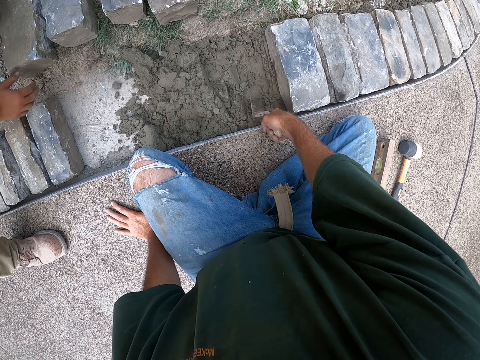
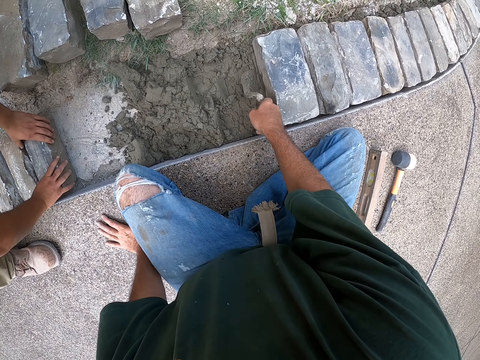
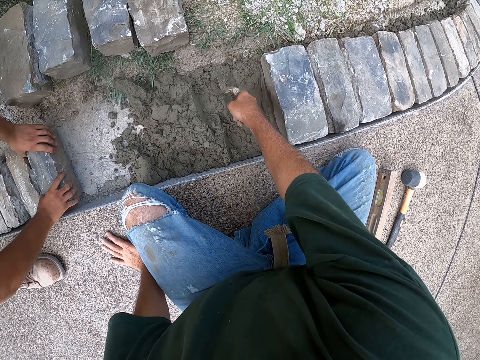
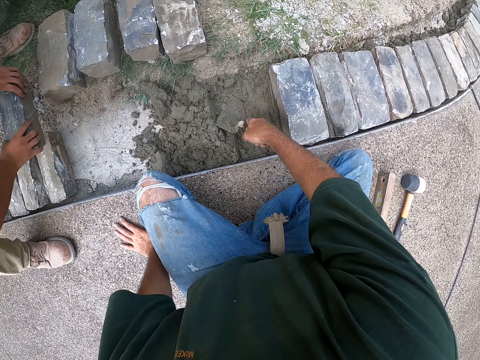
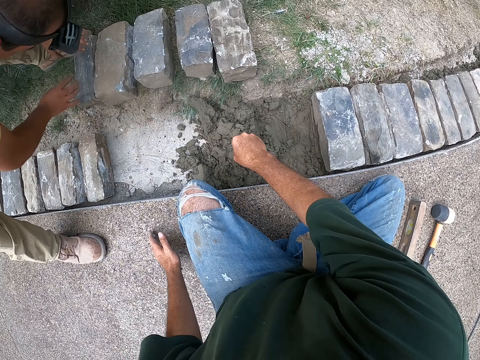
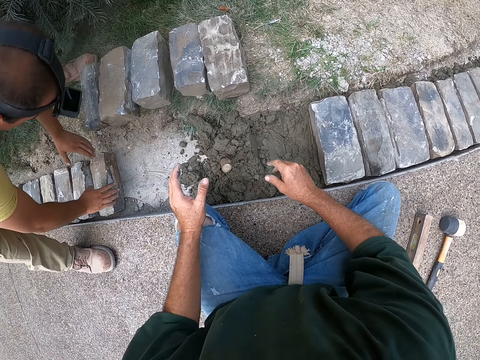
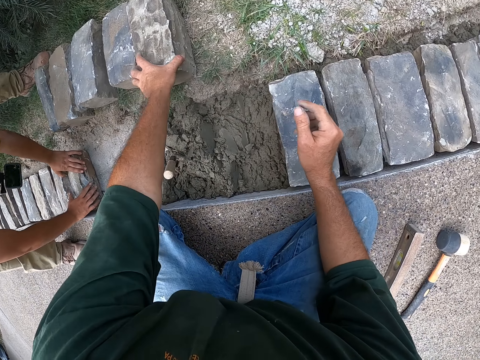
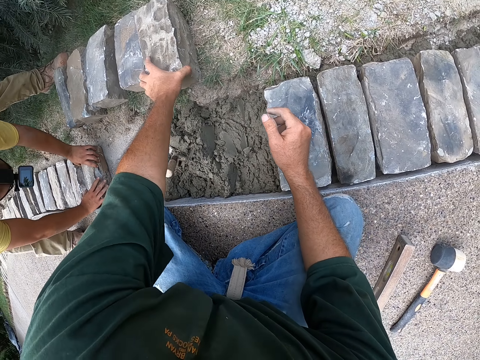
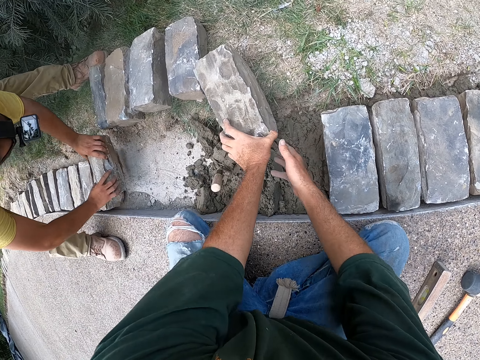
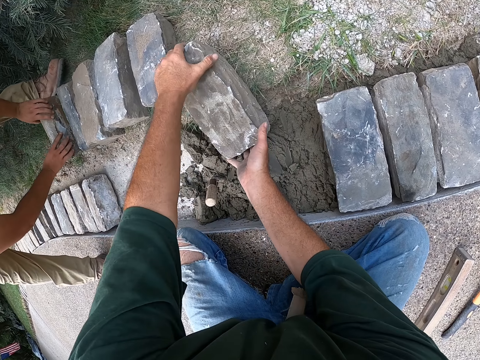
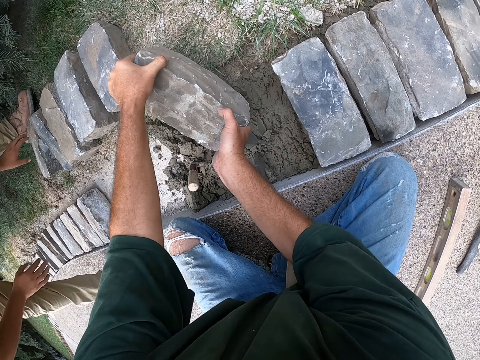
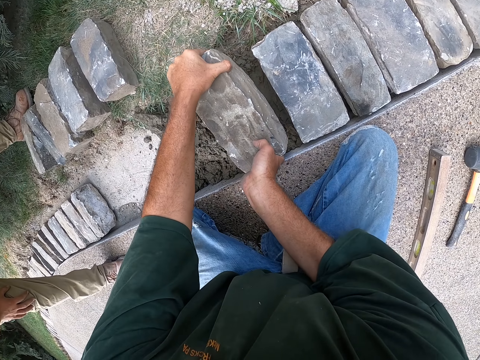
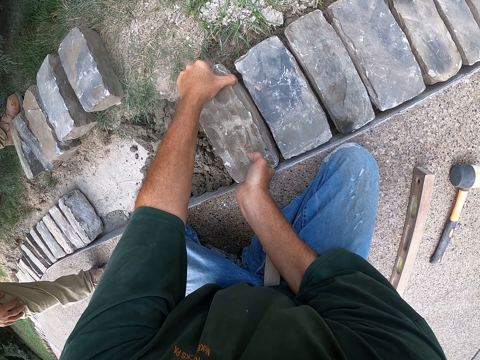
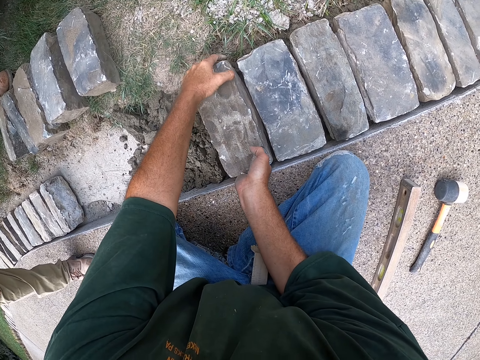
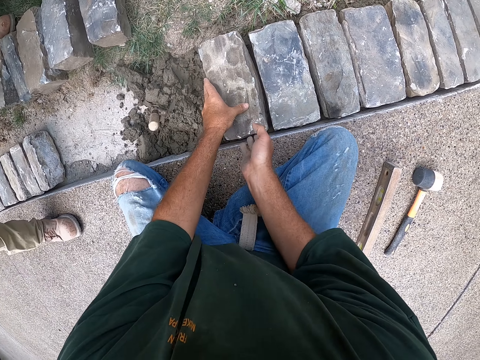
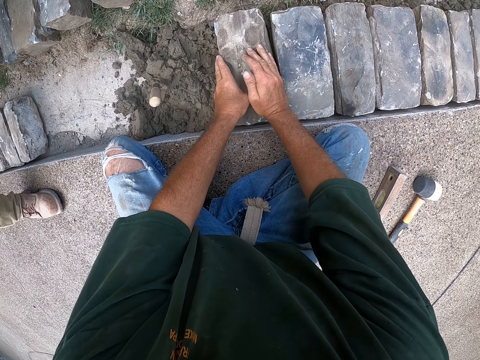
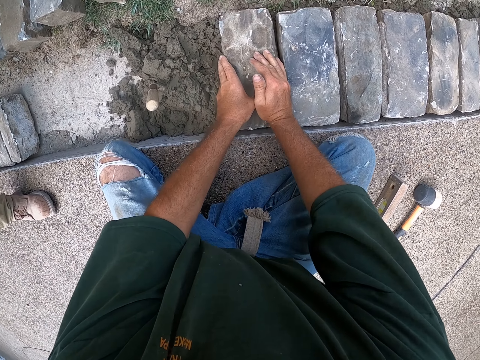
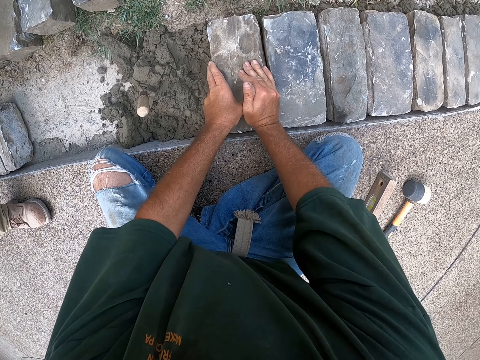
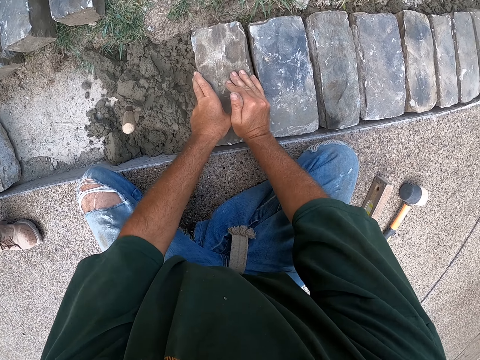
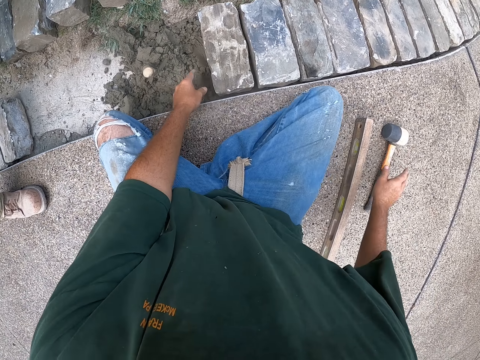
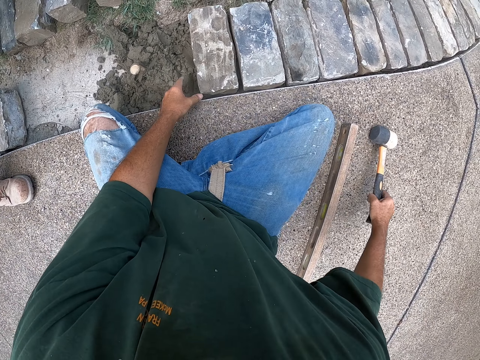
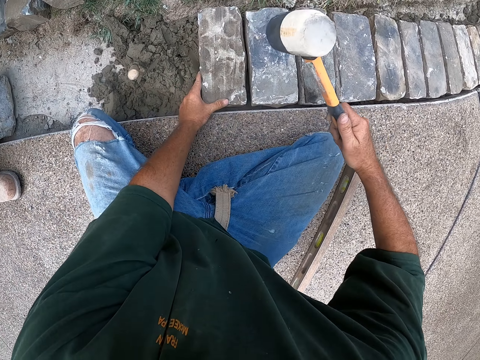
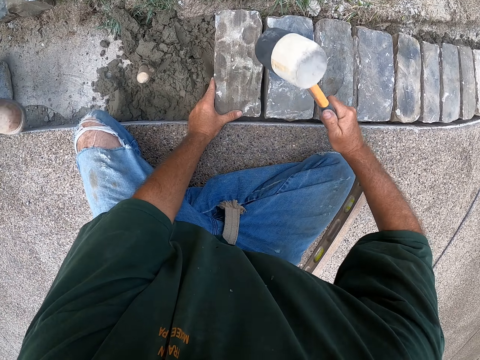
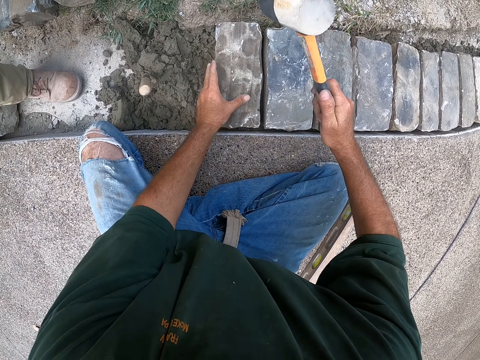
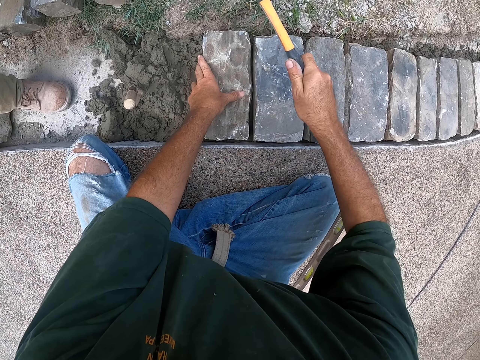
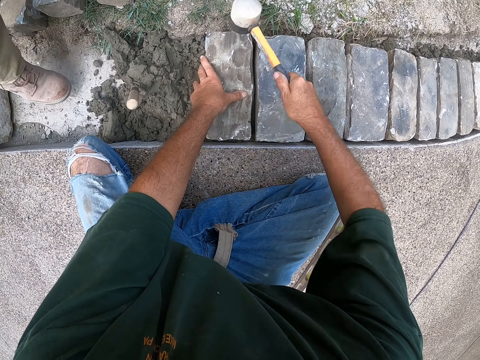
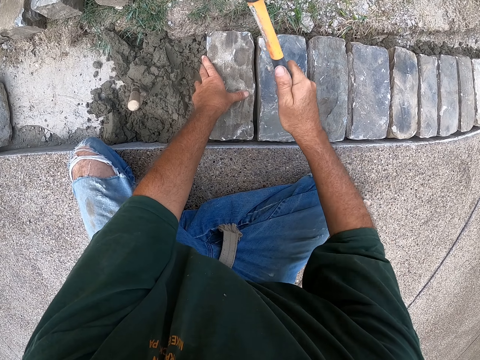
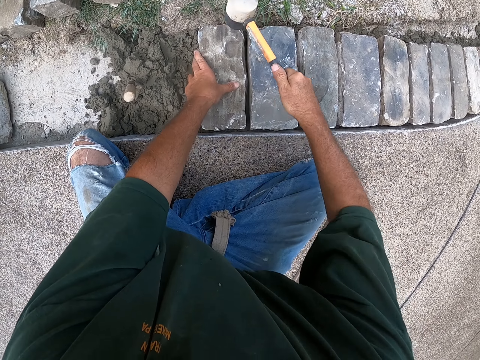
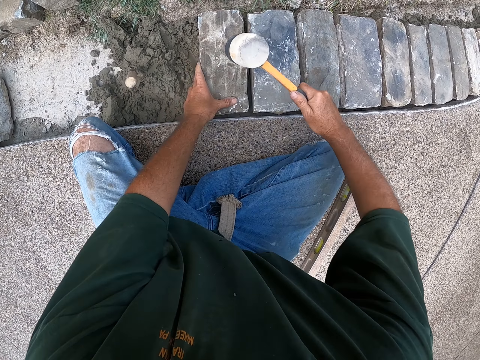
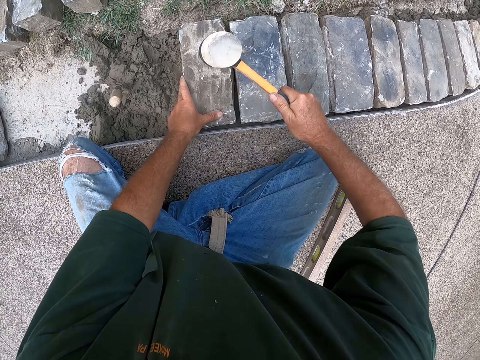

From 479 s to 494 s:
A man puts down the brick. The camera wearer sticks the trowel in the concrete. They put down the scooper. The man picks up the brick. The camera wearer holds the brick. They pick up the brick. The man puts down the brick. The camera wearer lifts the brick. They put down the brick. They press down the brick. They pick up the hammer. They hit the brick with the hammer. The man walks away from the bricks.

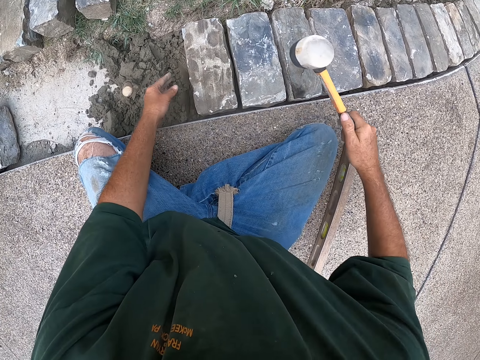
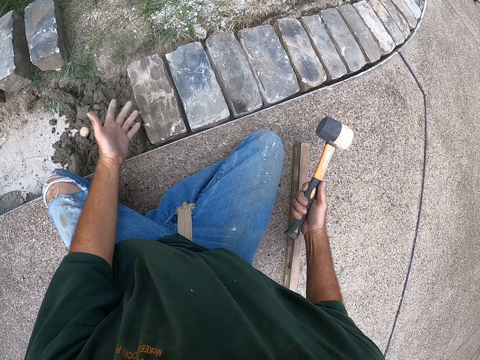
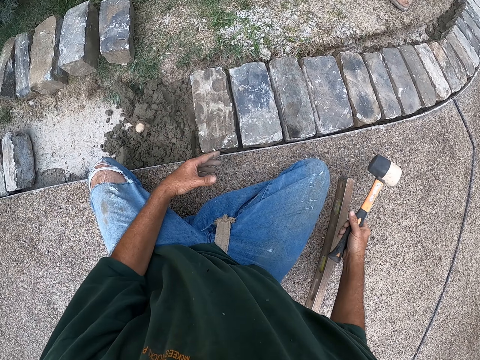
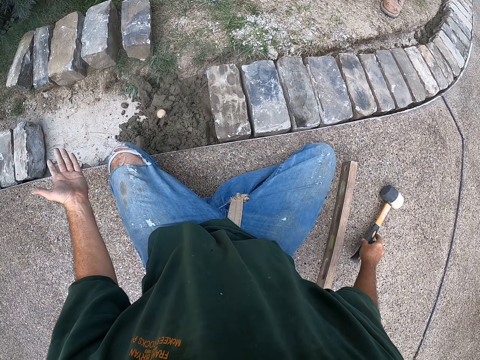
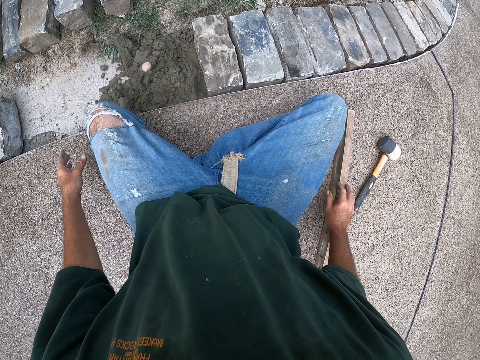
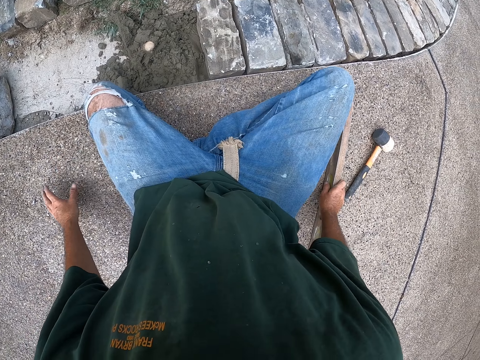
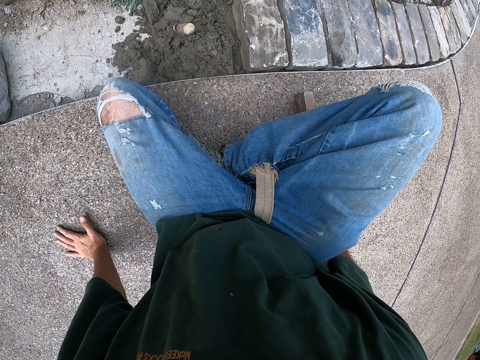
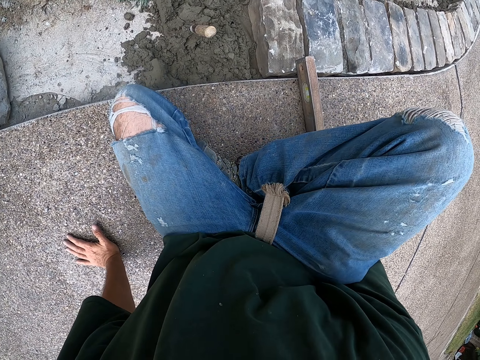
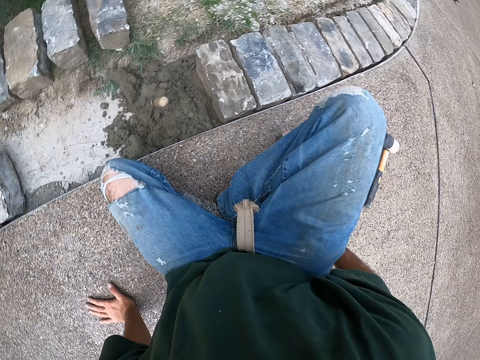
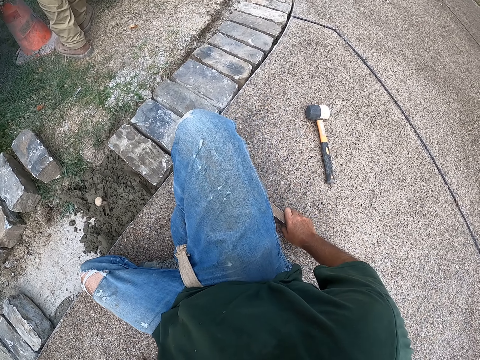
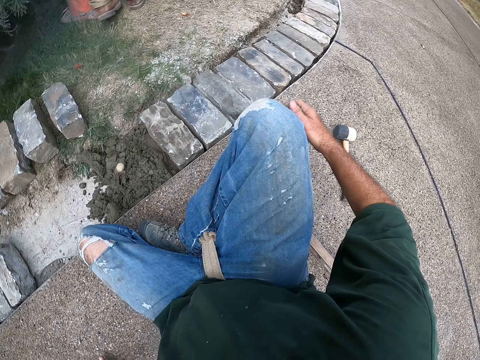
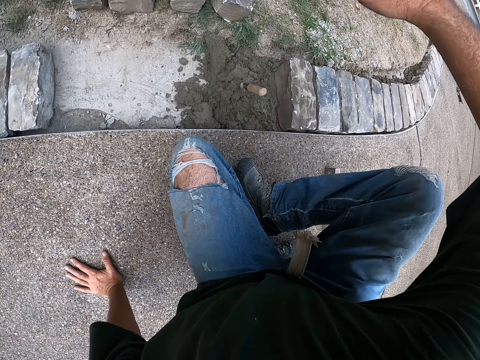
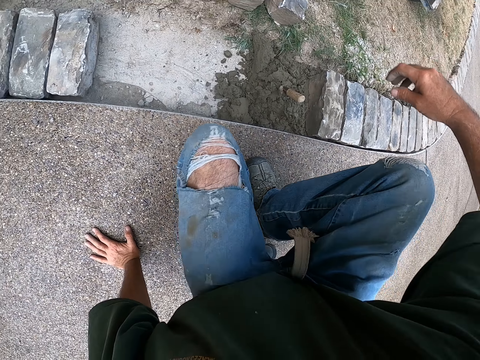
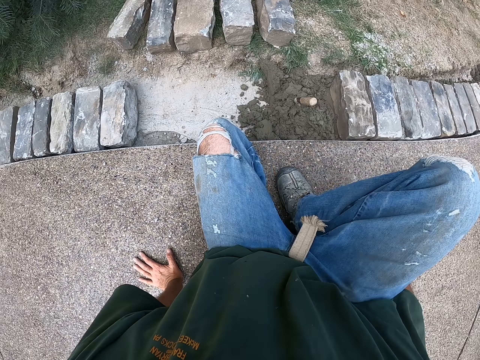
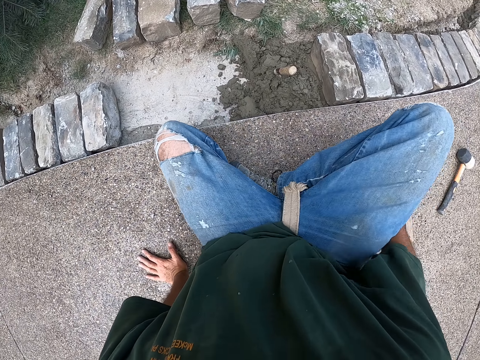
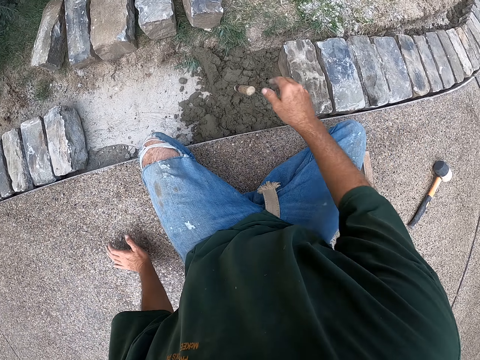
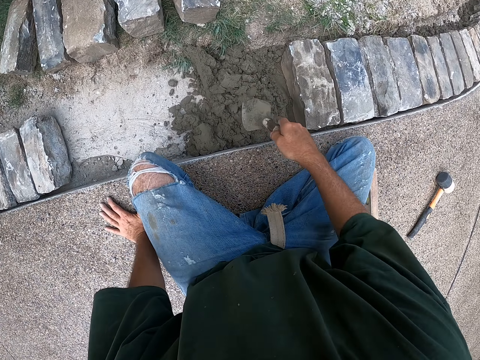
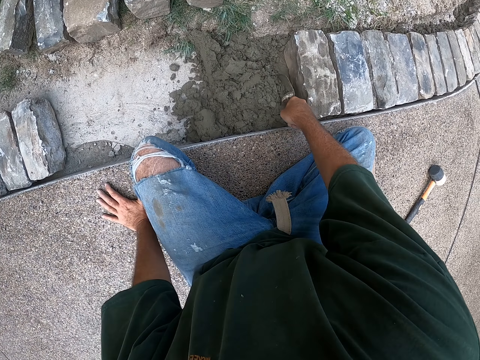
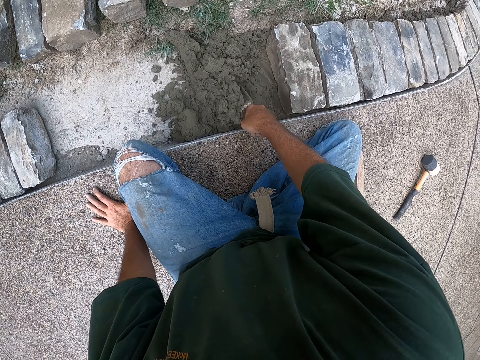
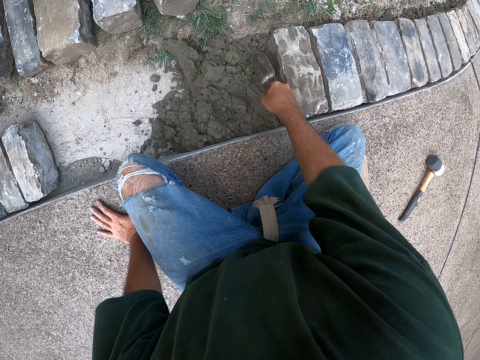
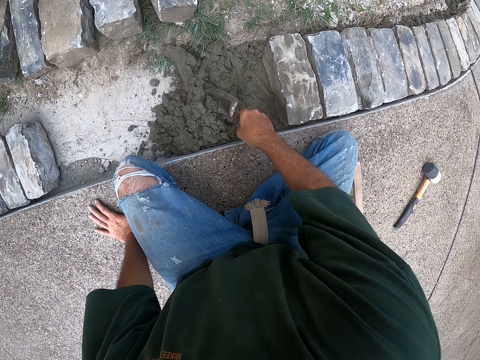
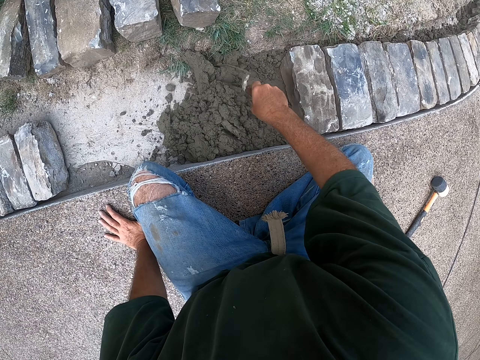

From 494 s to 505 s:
The camera wearer gestures with his hand. He puts down the hammer. He moves the I-beam level on the floor. He changes his posture. He moves to the side. He holds the trowel. He spreads soil with a scooper. He moves the concrete.
